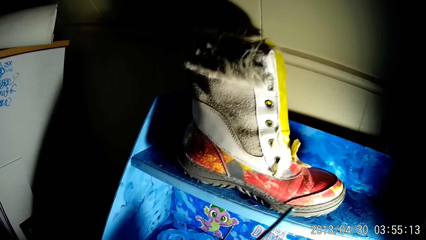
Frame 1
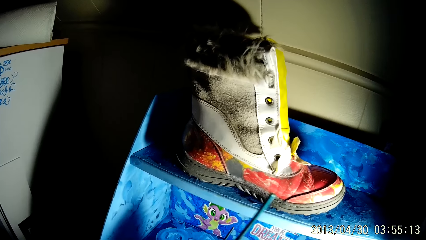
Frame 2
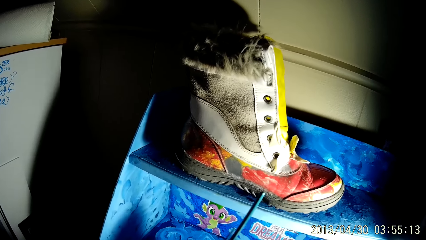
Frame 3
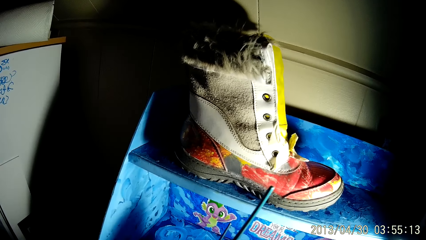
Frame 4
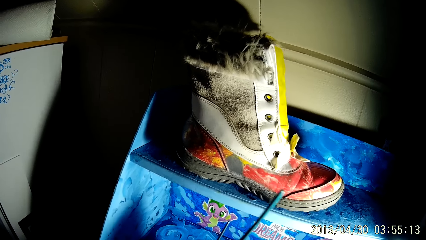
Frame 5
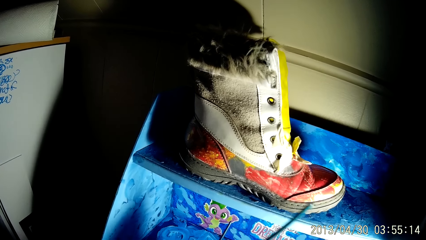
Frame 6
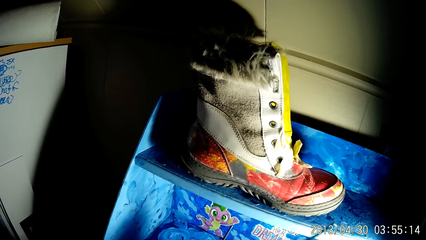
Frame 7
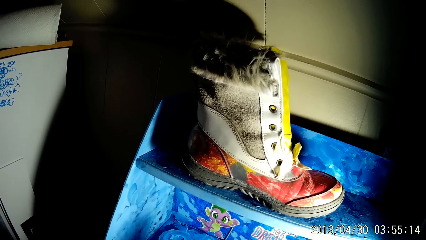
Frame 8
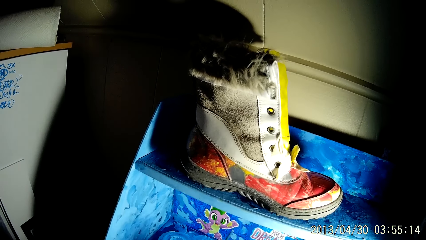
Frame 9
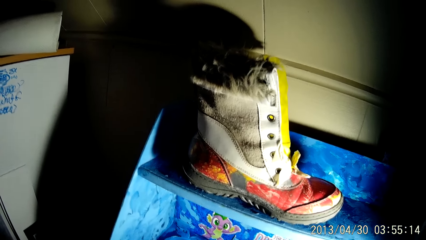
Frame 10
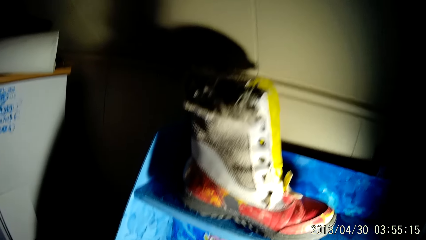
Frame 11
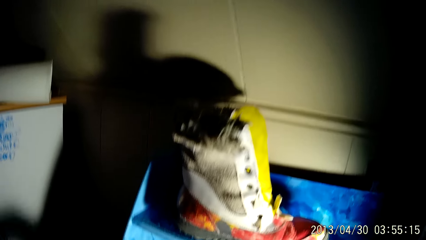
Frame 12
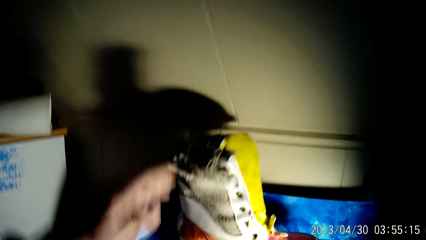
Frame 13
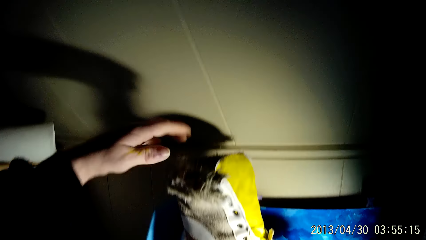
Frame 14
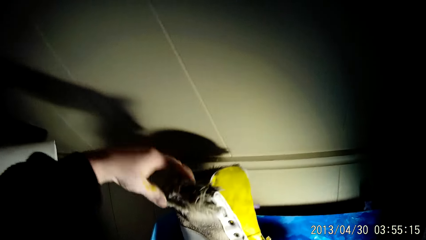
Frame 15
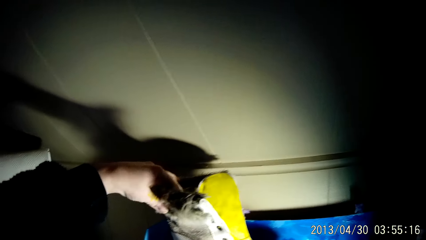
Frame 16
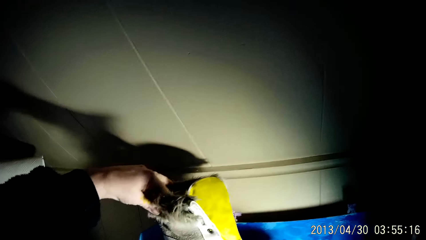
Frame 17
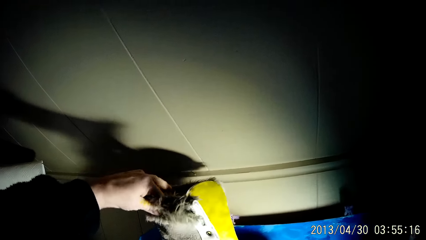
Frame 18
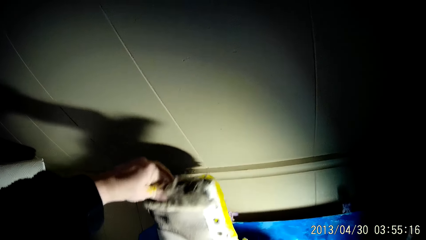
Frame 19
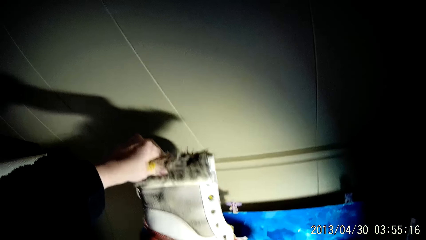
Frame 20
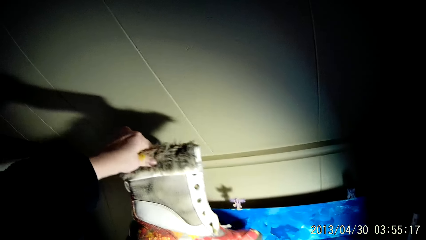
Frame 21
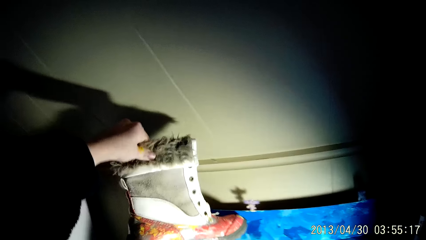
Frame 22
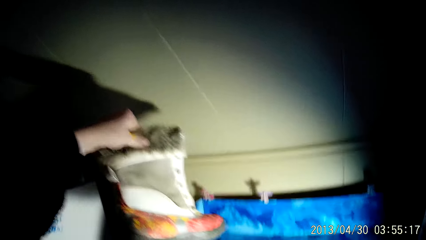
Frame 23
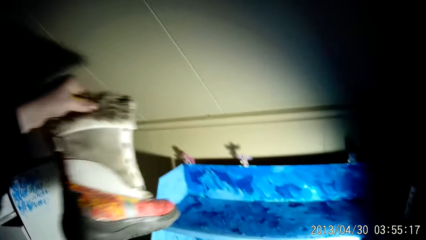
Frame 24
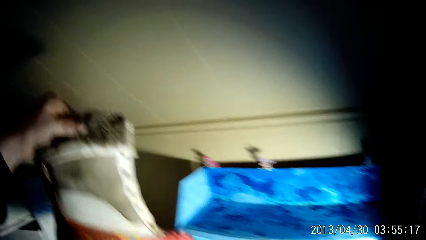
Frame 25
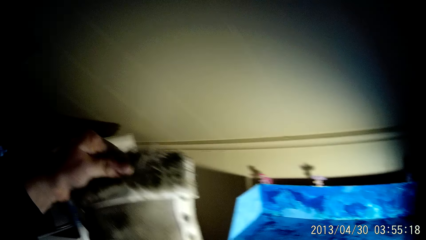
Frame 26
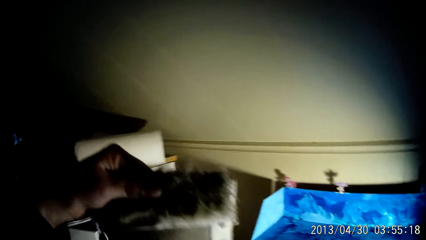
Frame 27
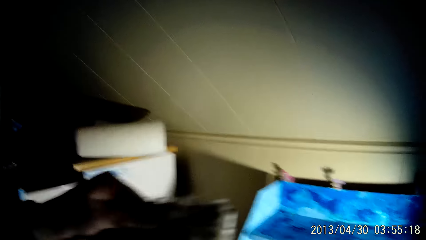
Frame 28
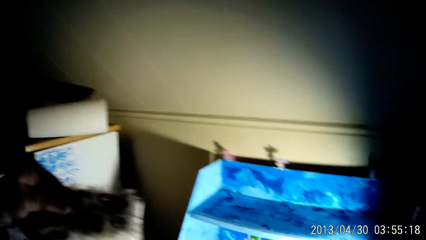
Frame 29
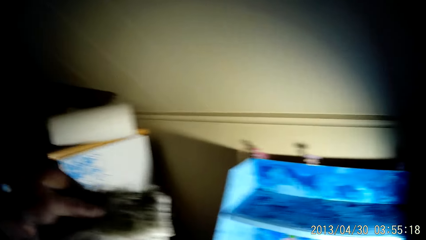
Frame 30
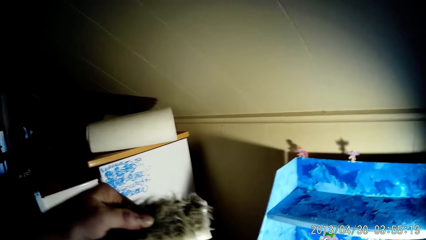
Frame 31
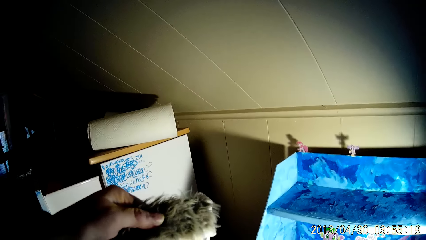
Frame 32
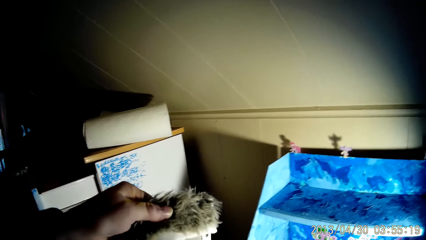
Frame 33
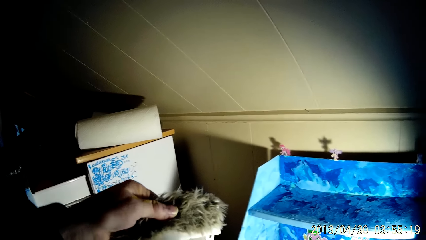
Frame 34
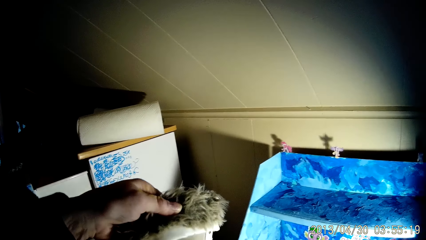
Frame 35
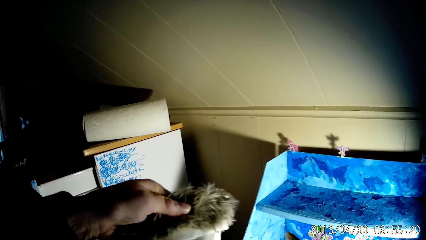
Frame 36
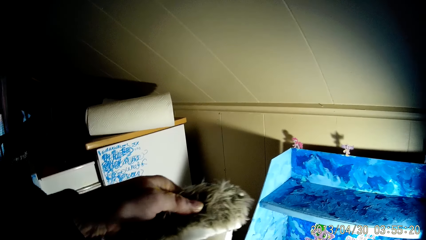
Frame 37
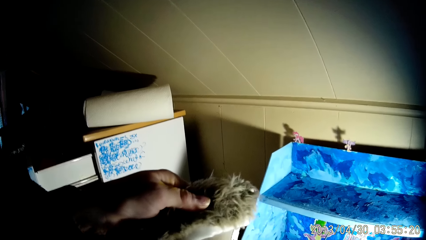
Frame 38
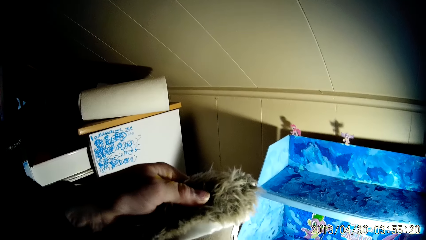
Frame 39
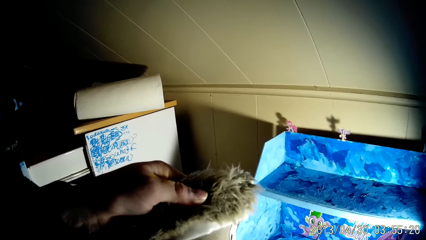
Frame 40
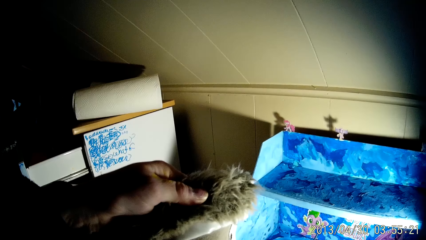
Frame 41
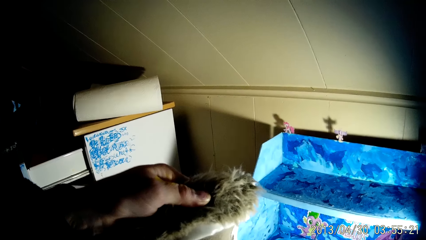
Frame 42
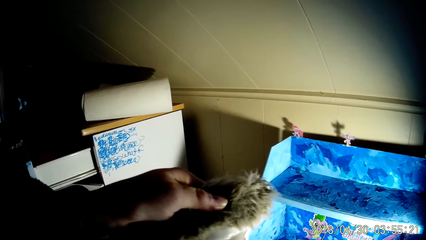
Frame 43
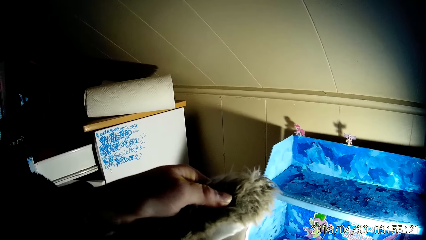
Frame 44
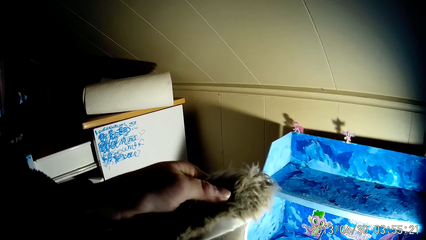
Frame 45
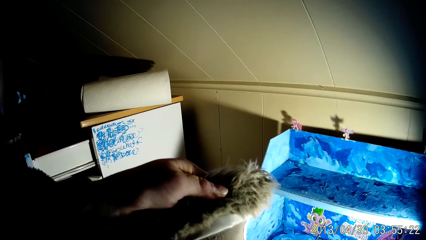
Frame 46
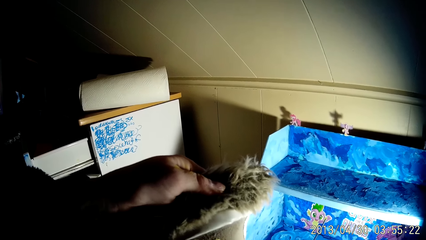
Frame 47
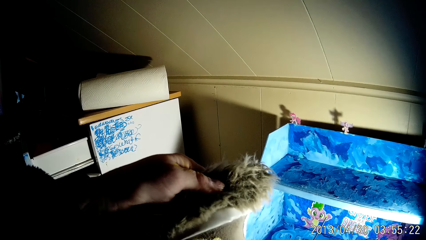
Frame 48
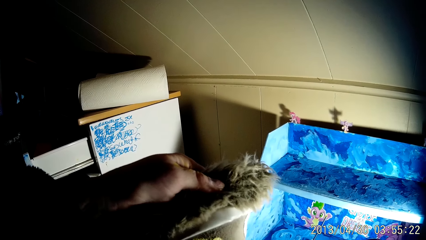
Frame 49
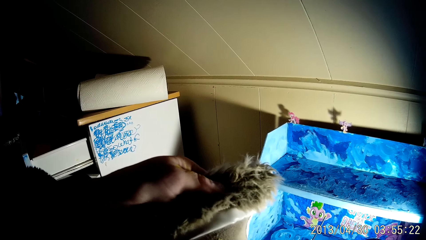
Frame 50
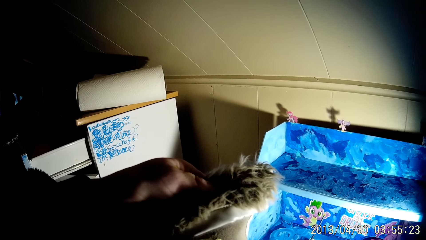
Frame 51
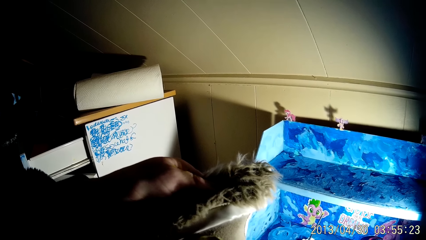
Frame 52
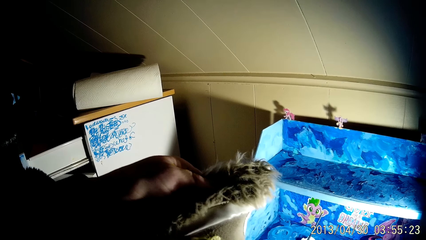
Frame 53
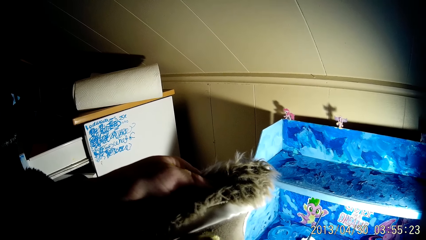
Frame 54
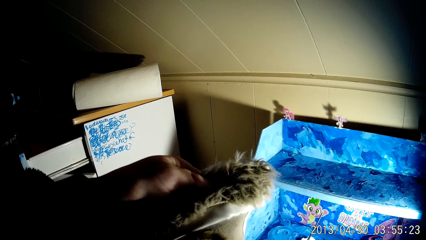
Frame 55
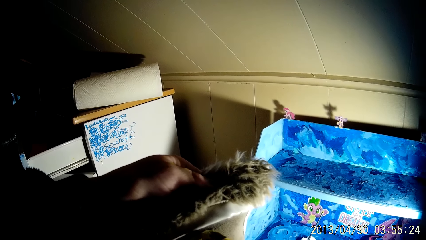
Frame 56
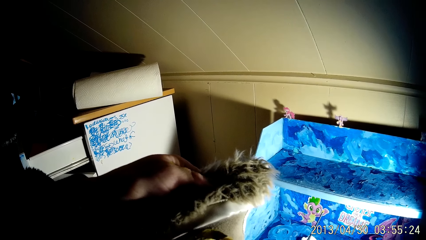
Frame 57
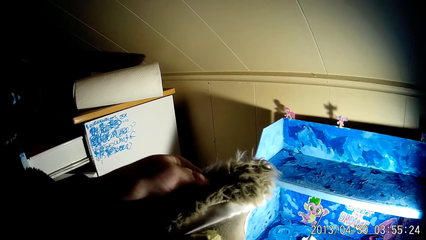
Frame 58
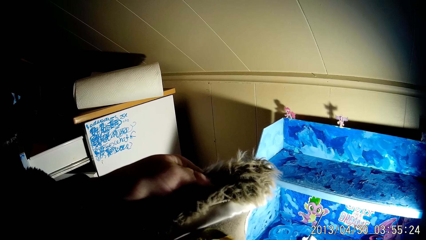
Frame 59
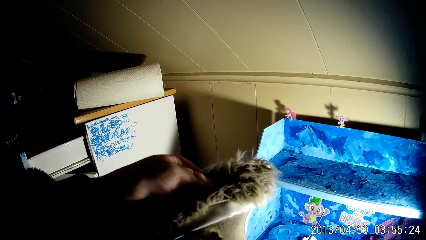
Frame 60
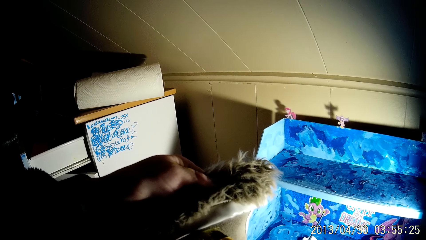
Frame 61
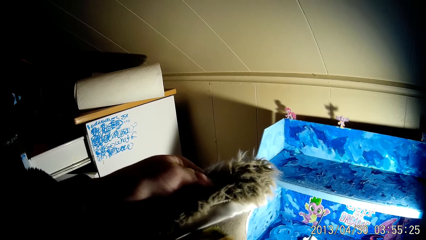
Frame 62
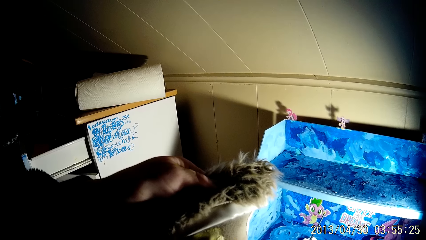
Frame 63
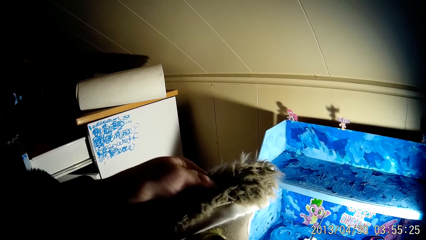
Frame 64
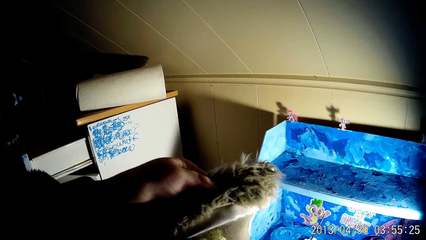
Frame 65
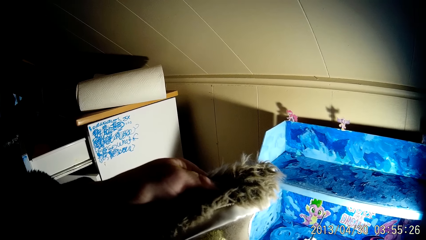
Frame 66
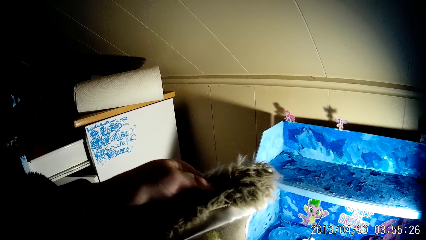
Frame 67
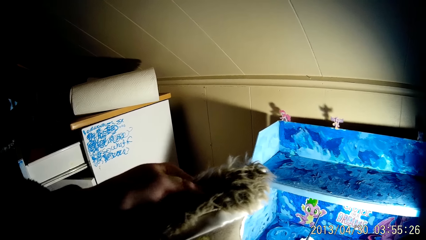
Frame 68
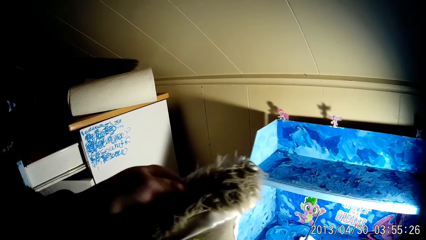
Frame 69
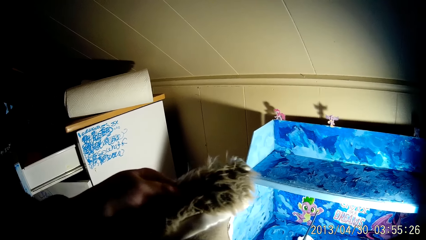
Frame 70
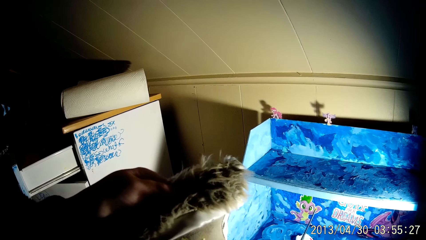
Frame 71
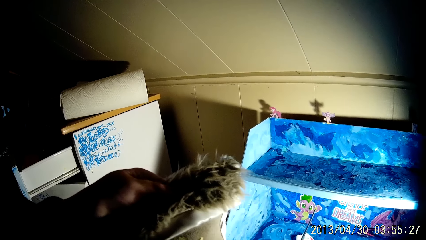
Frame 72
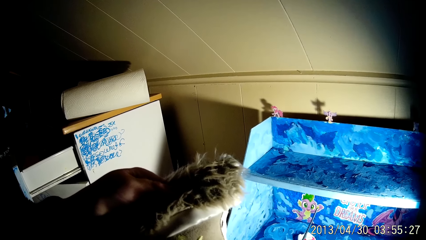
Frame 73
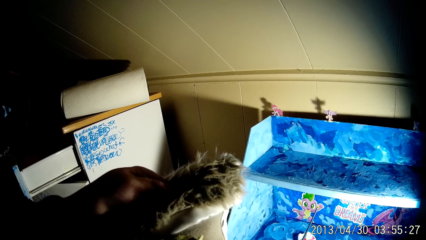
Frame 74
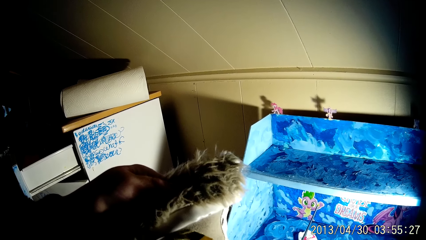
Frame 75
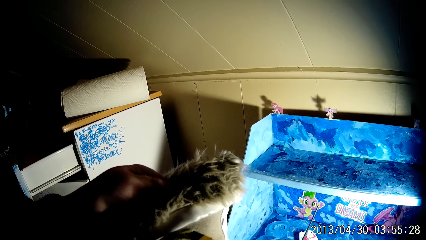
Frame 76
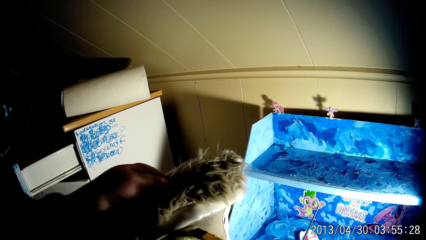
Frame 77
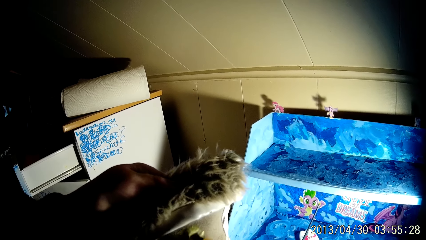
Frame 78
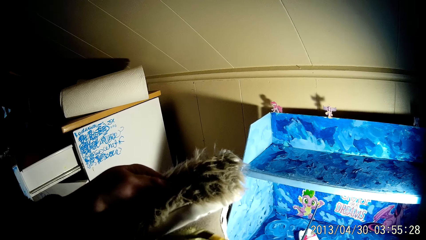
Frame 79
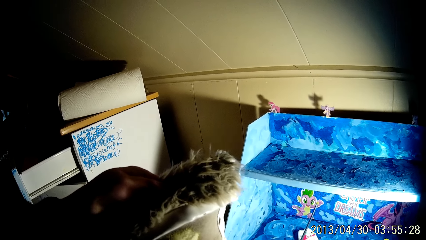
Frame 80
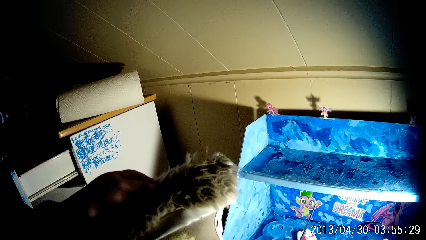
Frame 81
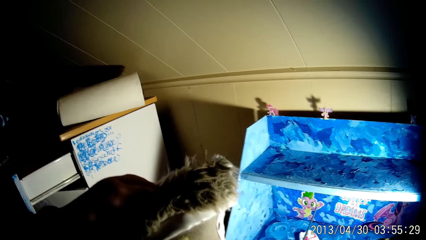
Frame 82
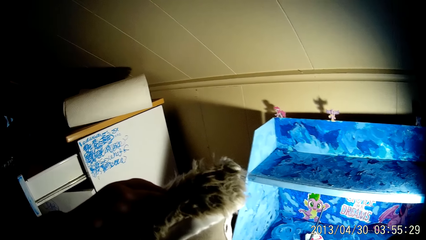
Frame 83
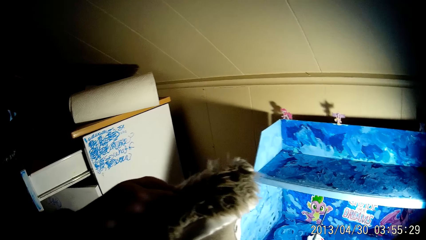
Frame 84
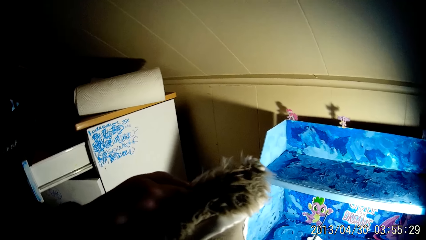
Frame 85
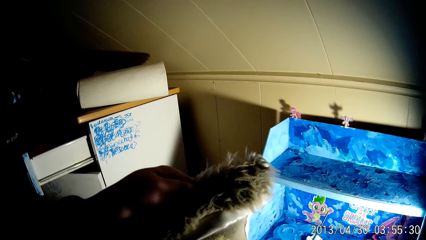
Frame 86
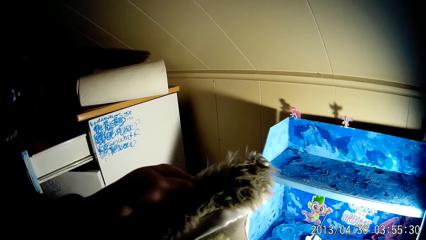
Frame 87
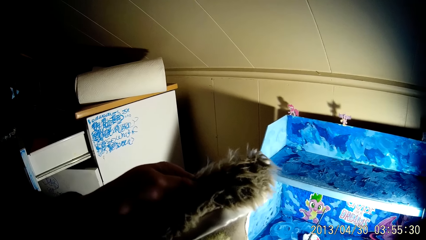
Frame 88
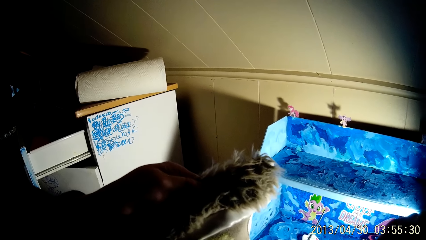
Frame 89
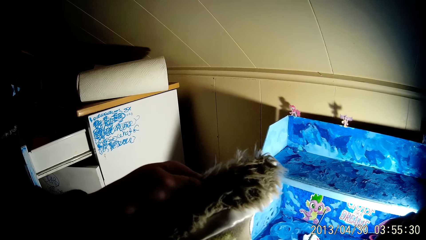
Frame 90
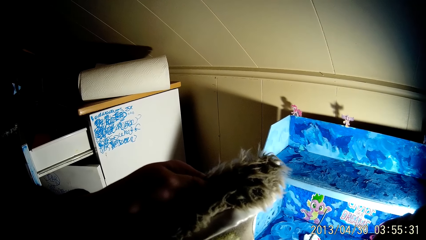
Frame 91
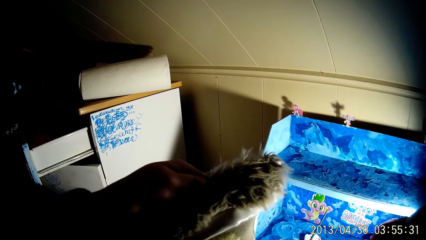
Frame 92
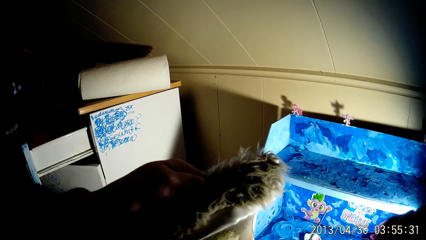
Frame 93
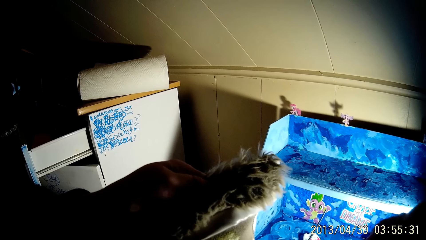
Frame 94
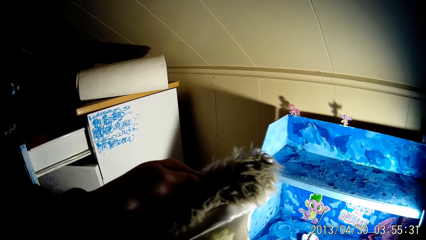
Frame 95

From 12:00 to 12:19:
The camera wearer passes the paintbrush from his left hand to his right hand. He picks up the pair of boots or shoe from the shelf with his left hand. He paints the pair of boots with the paintbrush in his right hand. He paints the shoe.
